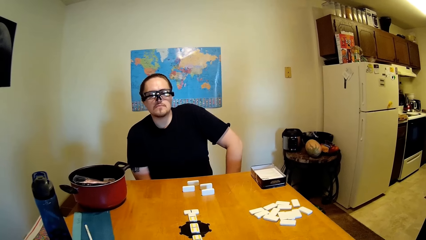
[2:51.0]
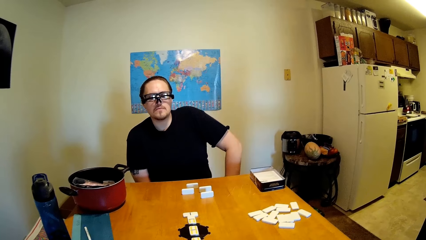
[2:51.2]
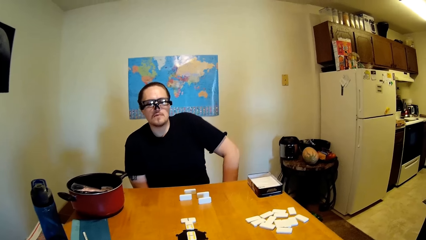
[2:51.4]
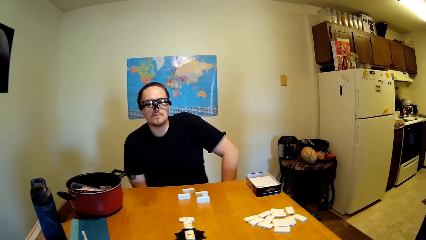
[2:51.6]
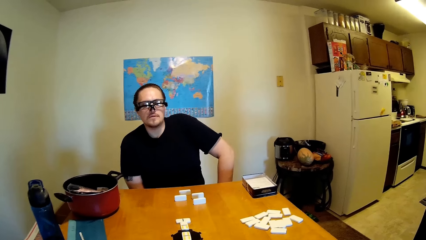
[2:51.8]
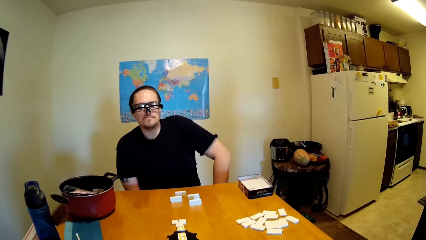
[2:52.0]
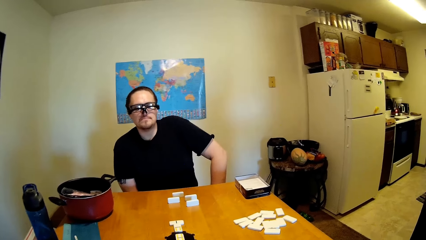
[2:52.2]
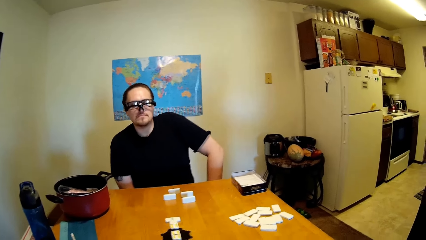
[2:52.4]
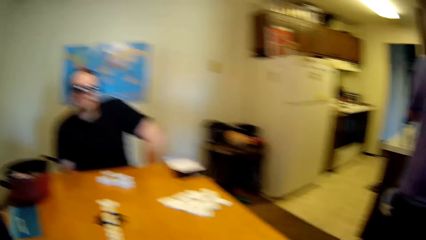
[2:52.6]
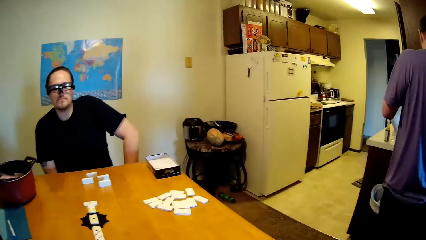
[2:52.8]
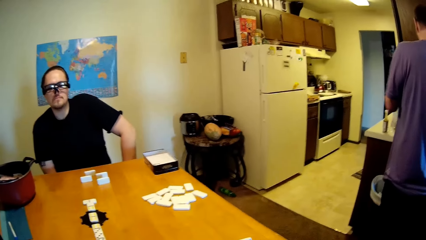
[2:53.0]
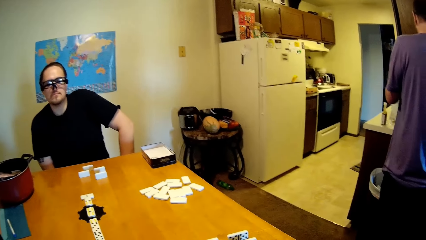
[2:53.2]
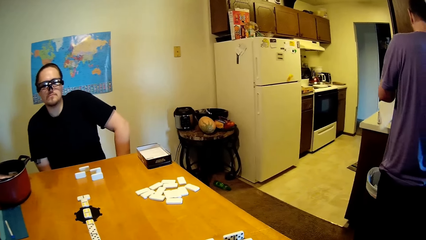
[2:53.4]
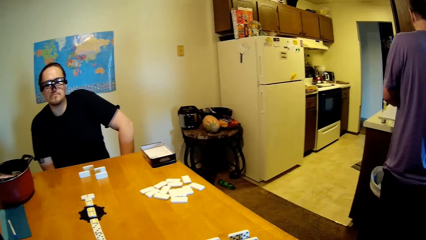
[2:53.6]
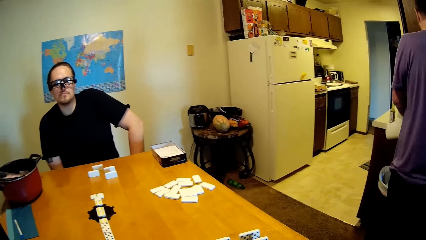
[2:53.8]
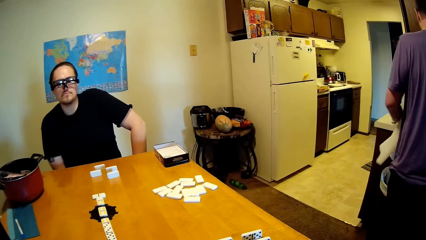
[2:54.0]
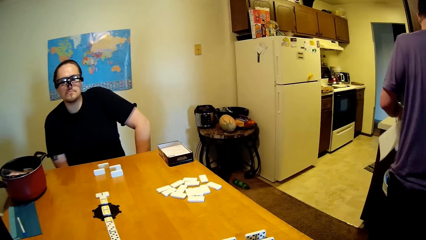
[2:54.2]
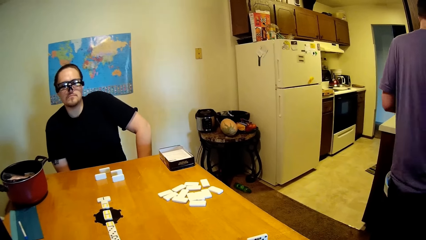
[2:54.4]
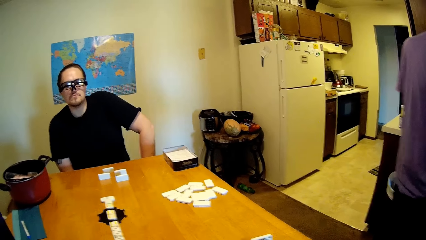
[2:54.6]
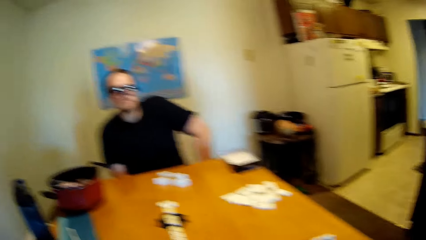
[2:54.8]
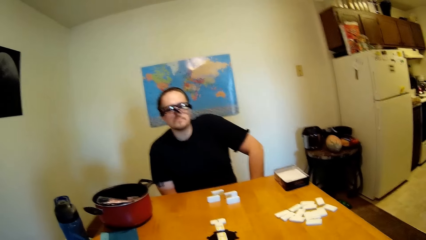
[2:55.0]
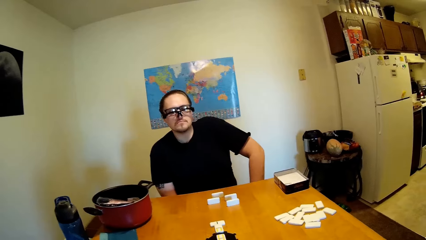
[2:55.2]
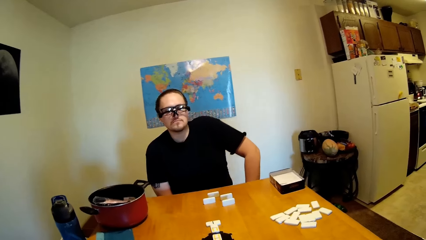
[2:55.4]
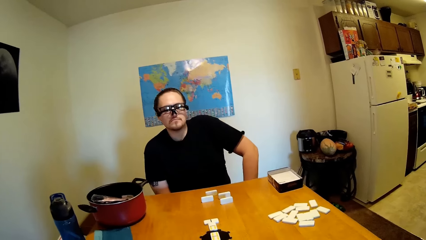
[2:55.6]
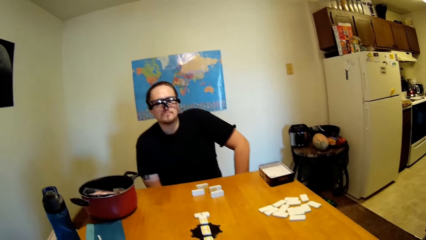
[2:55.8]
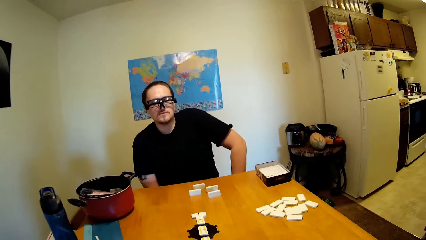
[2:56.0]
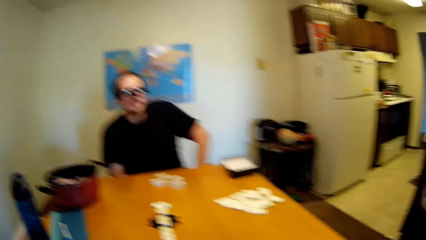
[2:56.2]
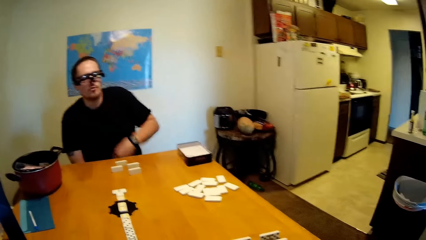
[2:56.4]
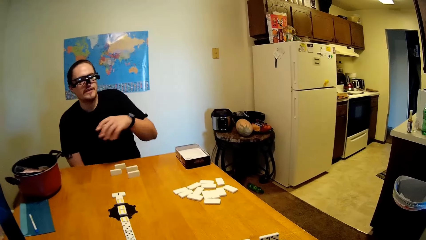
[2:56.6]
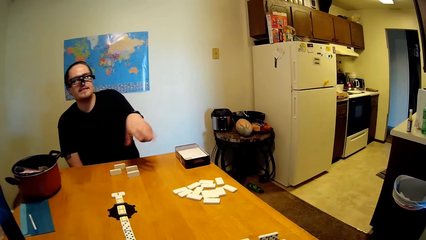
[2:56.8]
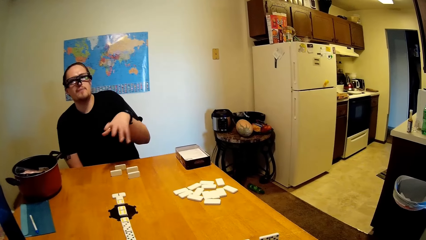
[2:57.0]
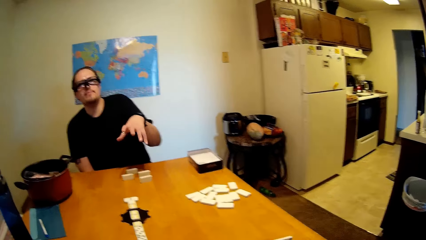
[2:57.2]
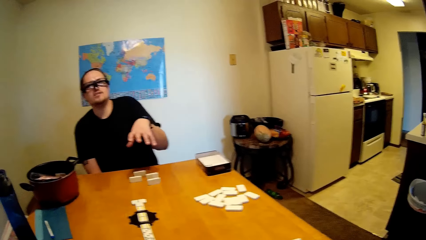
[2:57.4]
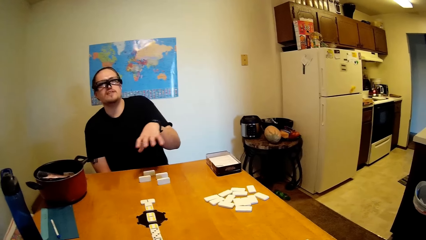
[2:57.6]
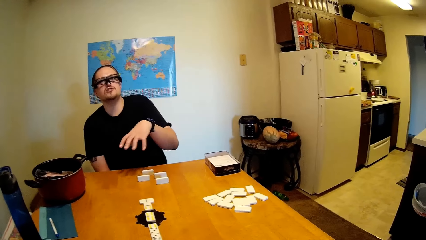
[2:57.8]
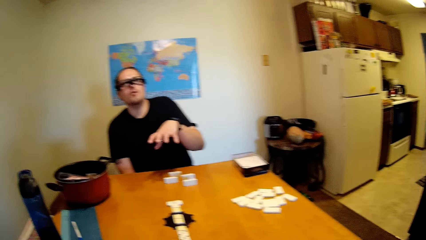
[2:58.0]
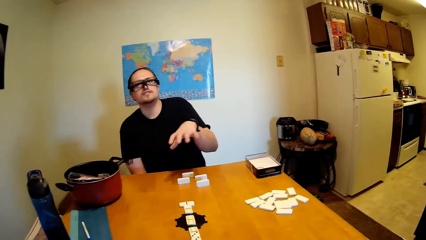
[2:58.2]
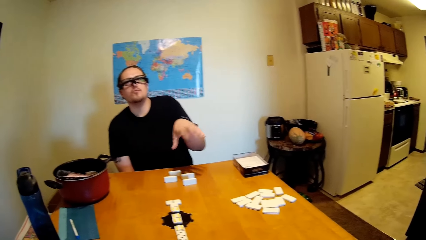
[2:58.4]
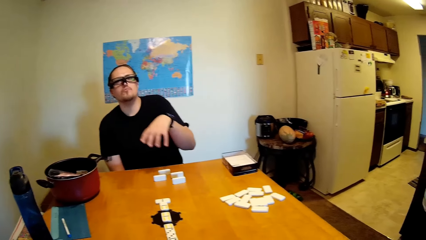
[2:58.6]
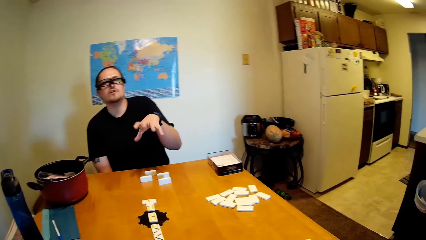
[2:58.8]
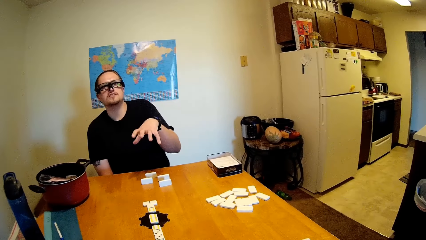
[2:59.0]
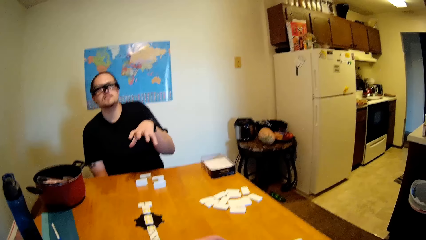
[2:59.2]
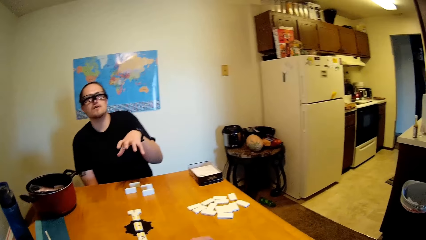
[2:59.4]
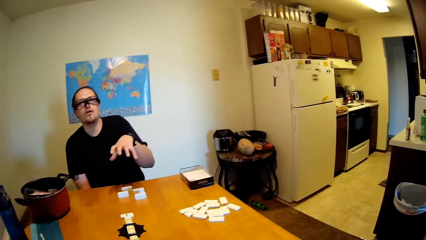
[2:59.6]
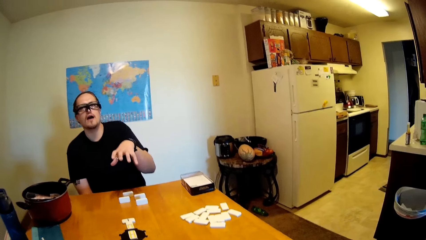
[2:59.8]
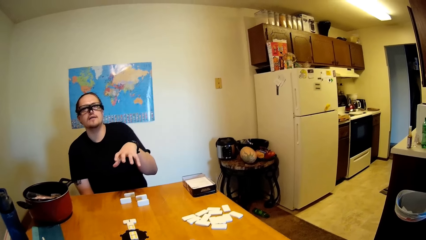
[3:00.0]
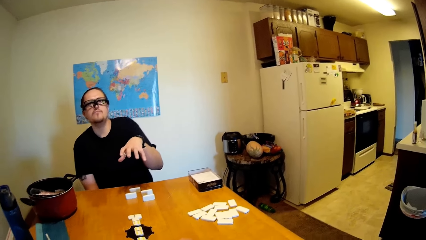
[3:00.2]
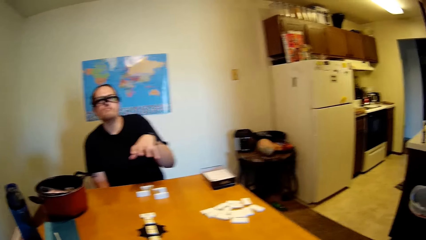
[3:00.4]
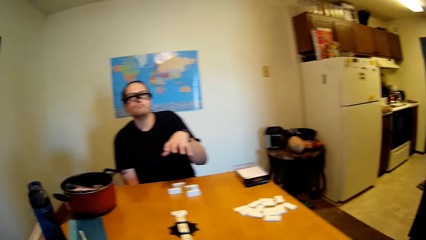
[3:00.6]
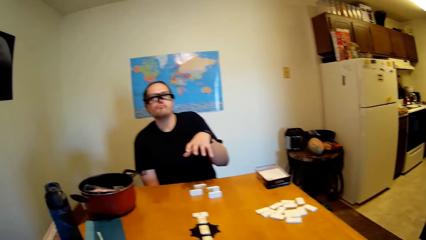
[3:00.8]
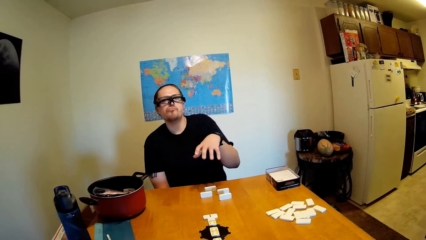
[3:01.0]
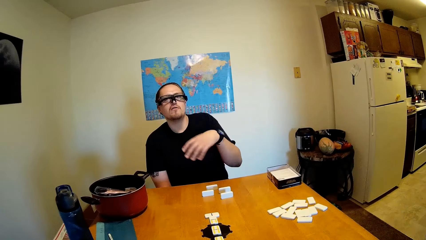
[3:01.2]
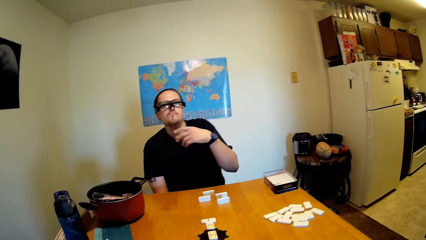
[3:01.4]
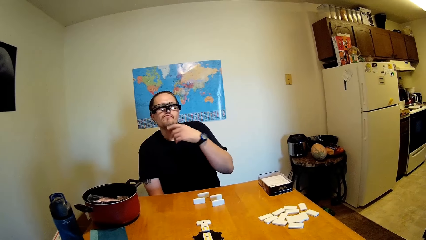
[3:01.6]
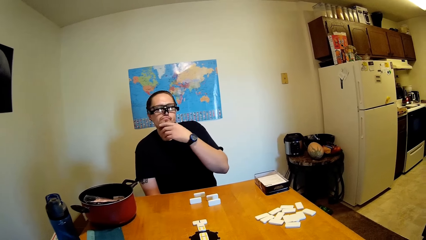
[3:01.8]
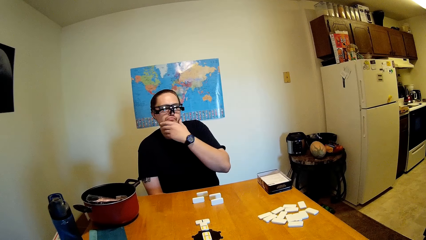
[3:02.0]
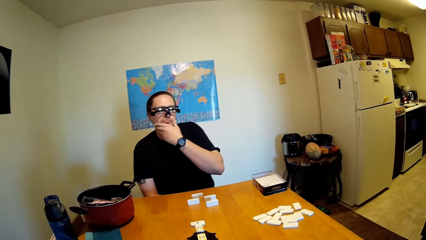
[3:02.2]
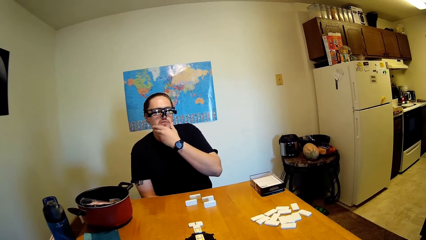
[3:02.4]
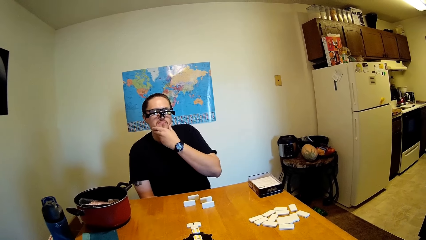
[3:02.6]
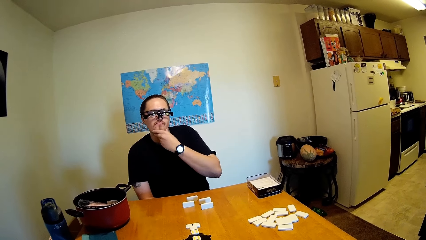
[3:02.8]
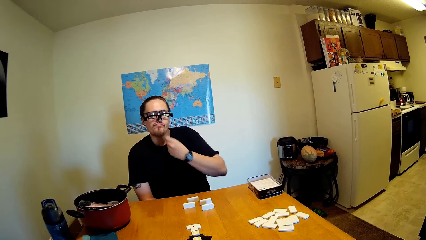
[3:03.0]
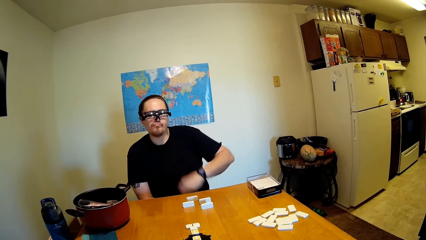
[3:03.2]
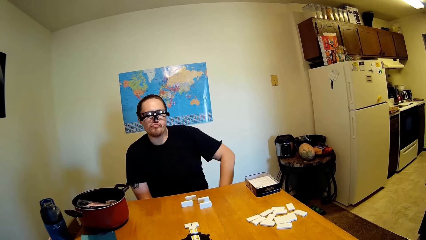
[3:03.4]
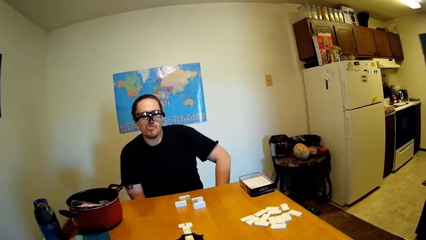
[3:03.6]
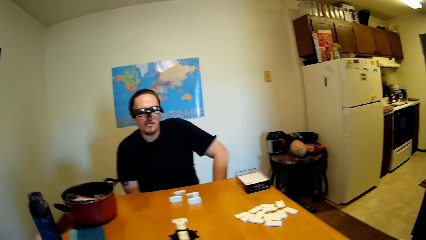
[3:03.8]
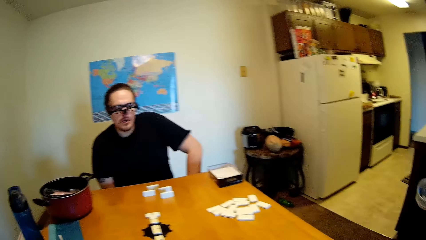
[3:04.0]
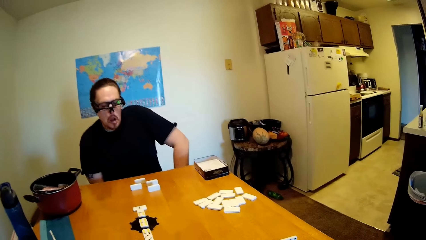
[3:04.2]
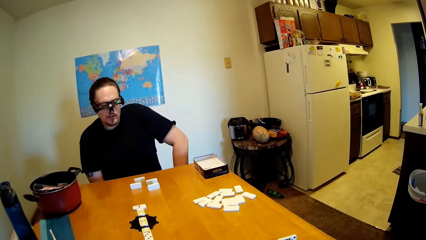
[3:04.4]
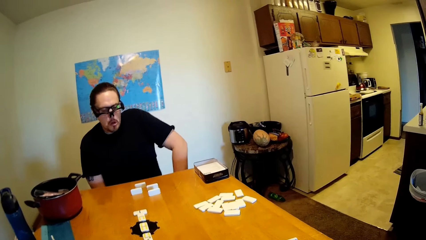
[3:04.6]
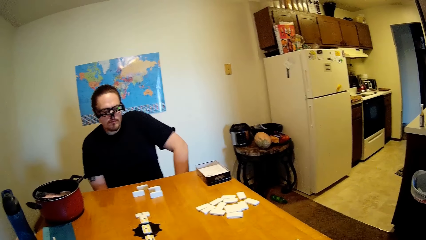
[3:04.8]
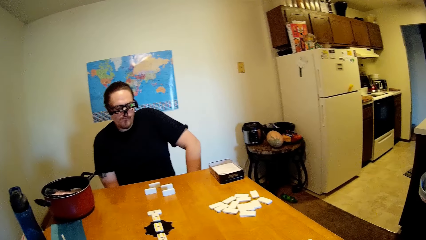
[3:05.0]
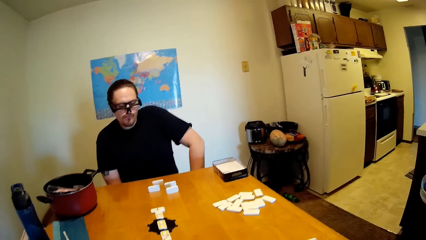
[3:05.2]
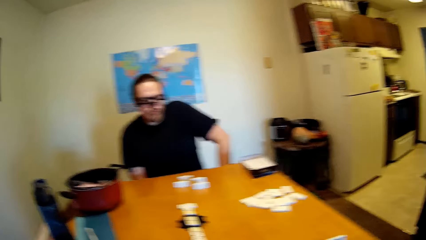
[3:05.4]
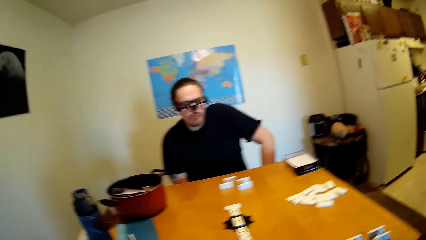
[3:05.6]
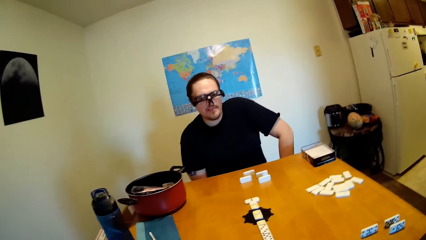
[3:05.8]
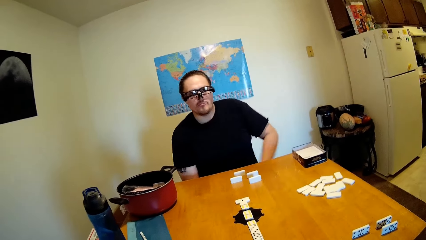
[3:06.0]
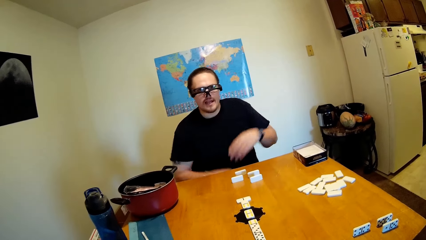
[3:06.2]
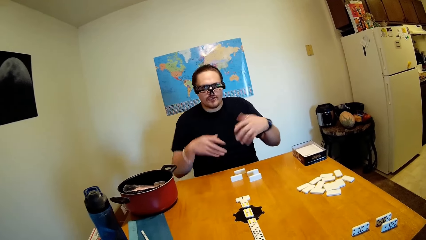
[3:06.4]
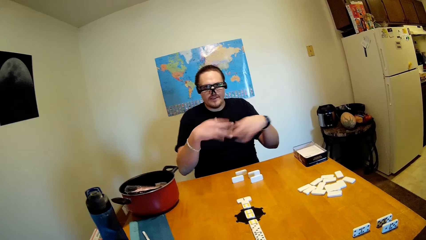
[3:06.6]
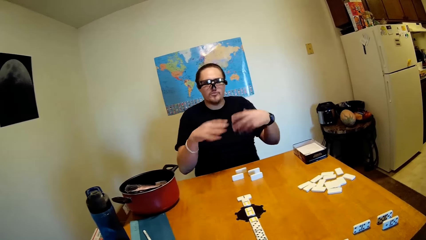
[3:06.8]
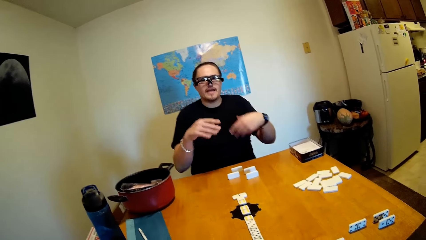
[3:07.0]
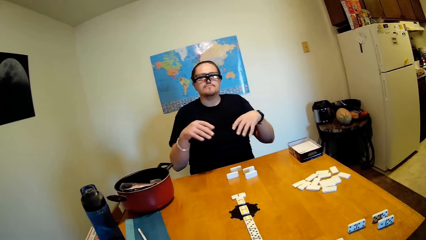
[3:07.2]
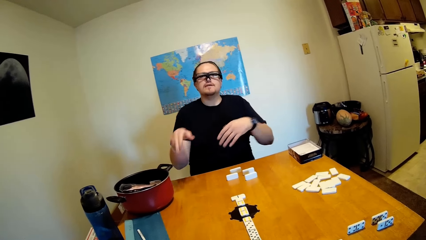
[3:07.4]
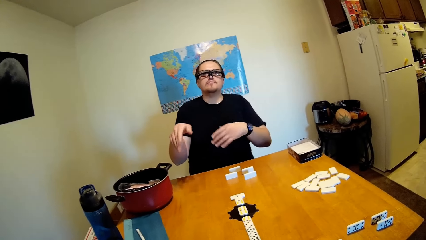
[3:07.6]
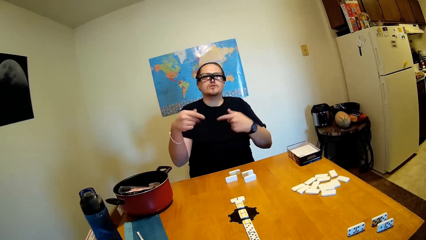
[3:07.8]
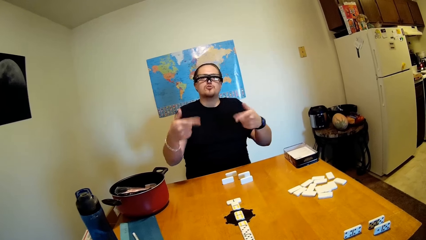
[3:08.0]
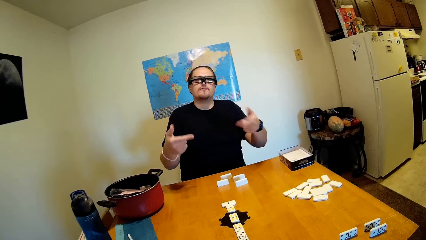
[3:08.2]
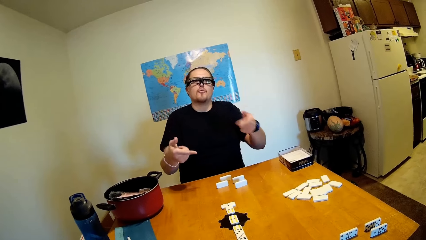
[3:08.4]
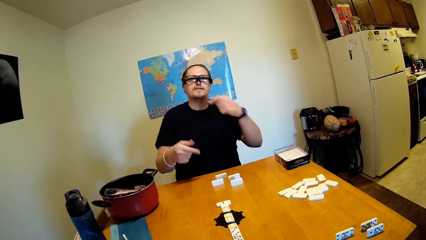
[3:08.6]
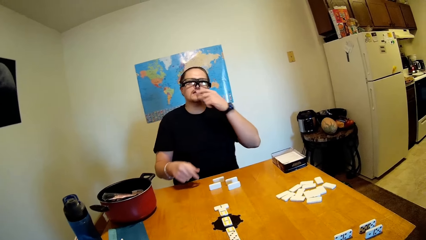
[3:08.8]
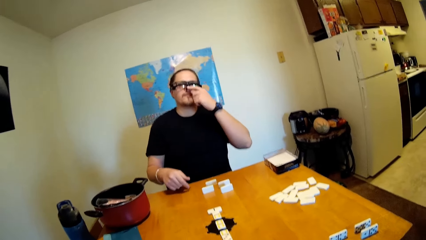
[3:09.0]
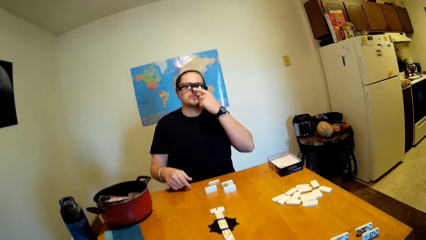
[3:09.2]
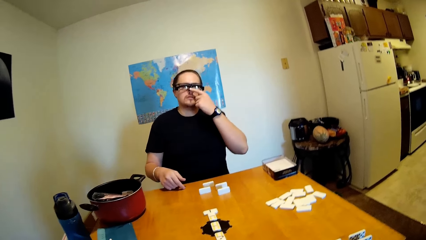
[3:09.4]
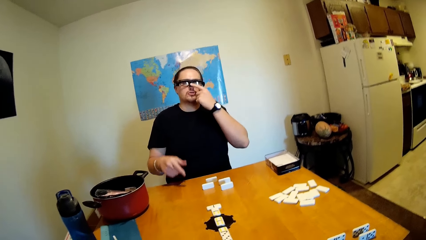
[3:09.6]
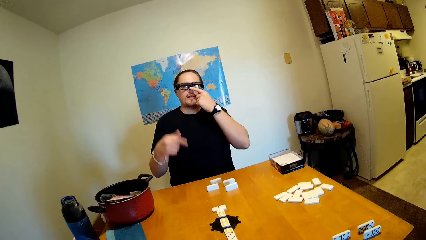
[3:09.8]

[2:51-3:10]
A man tears paper tissue. Another man speaks to the camera wearer and raises his hand. The other man touches his face. The camera wearer and the other man stare at the dominoes on the table. The other man speaks to the camera wearer and raises his hands.
